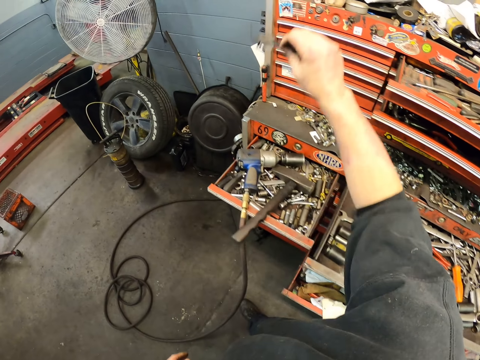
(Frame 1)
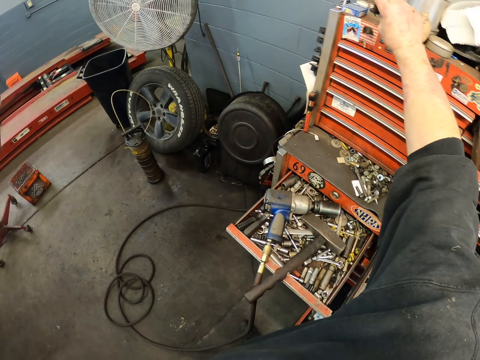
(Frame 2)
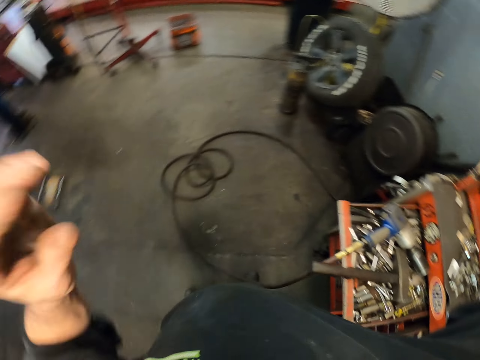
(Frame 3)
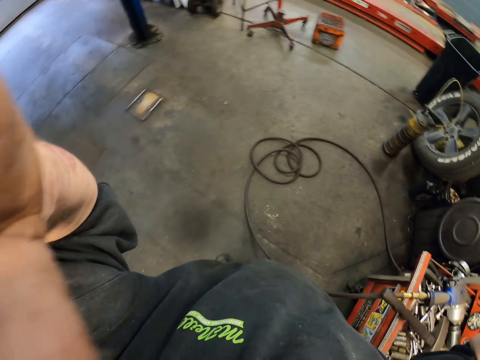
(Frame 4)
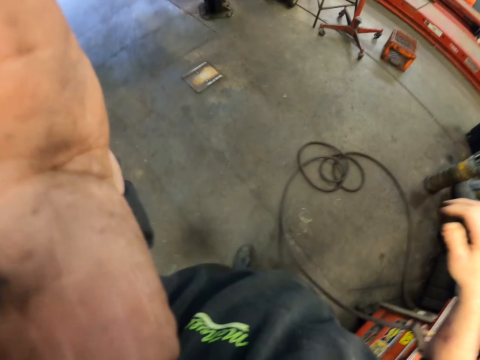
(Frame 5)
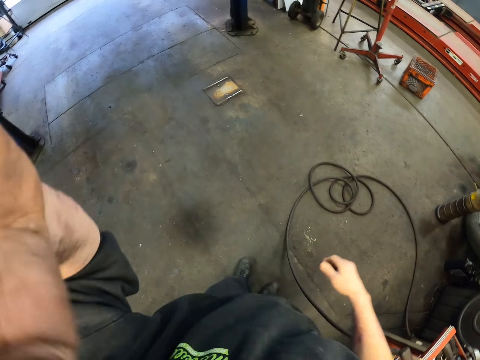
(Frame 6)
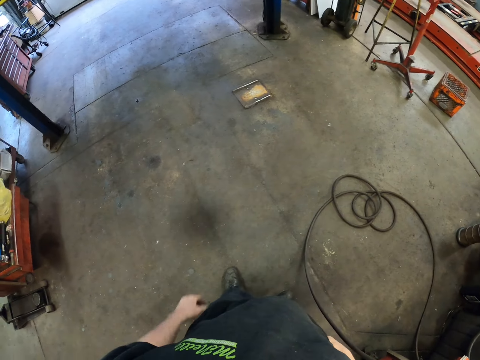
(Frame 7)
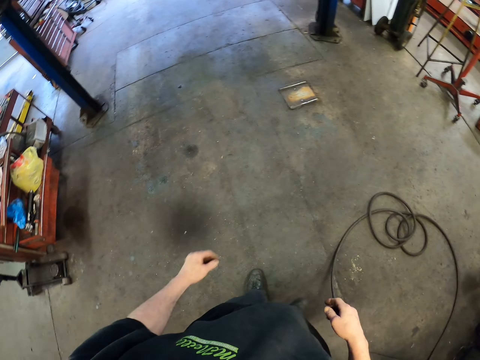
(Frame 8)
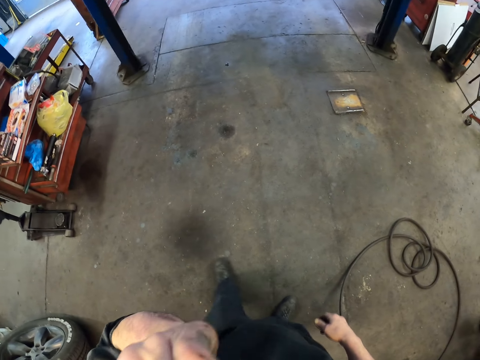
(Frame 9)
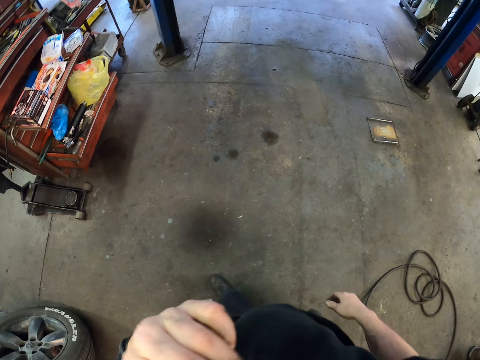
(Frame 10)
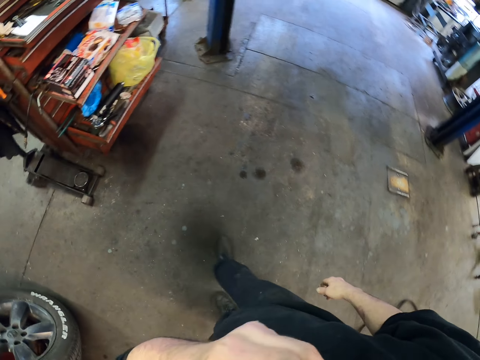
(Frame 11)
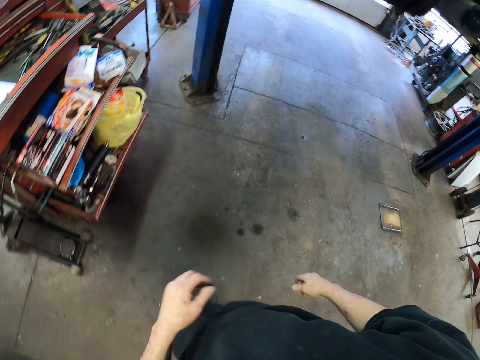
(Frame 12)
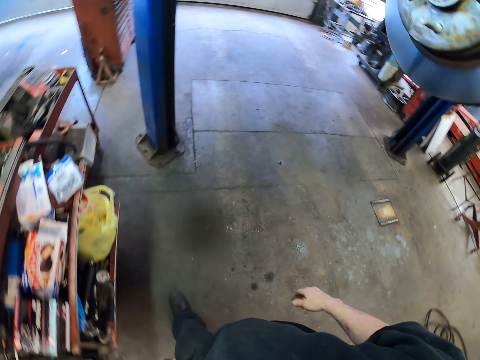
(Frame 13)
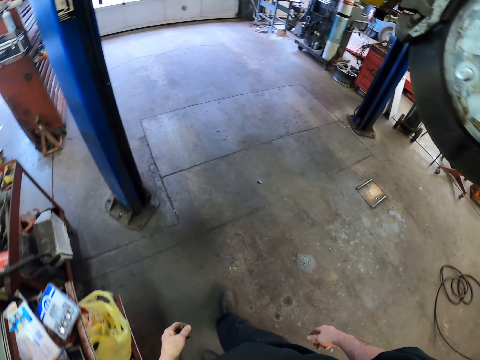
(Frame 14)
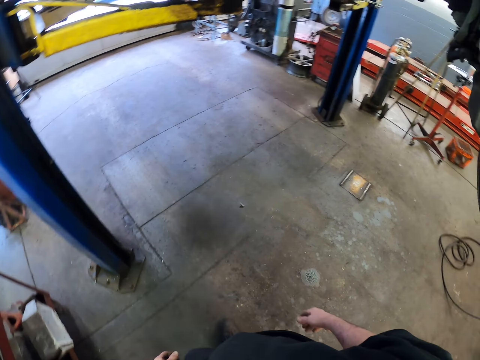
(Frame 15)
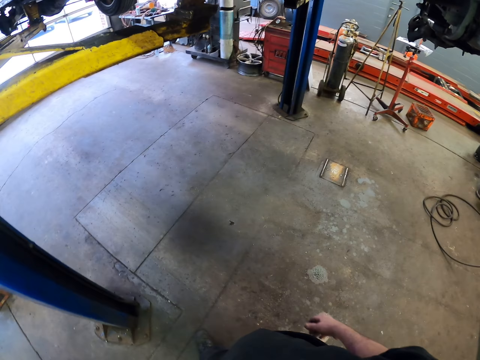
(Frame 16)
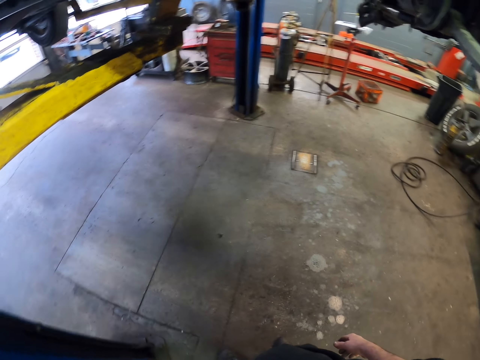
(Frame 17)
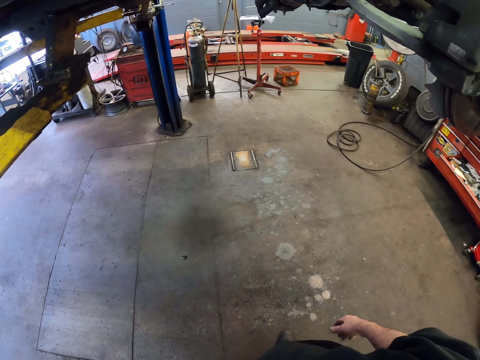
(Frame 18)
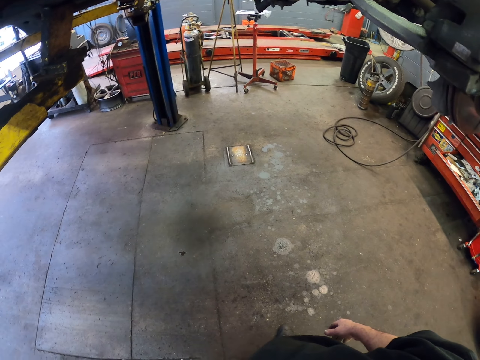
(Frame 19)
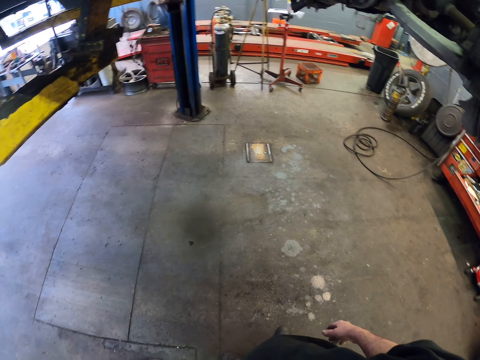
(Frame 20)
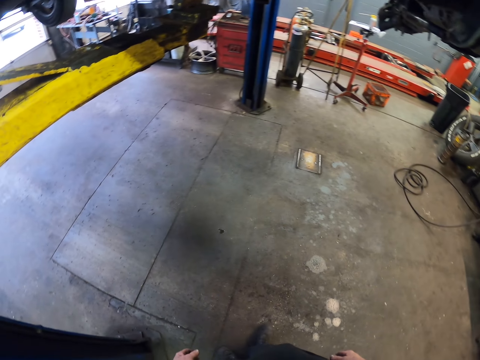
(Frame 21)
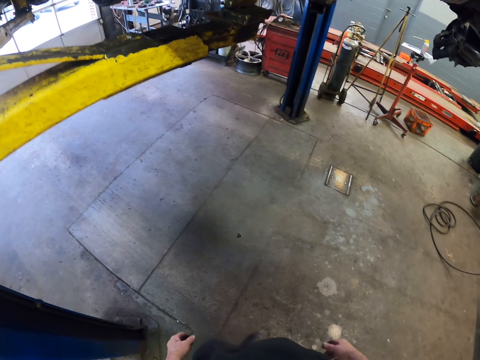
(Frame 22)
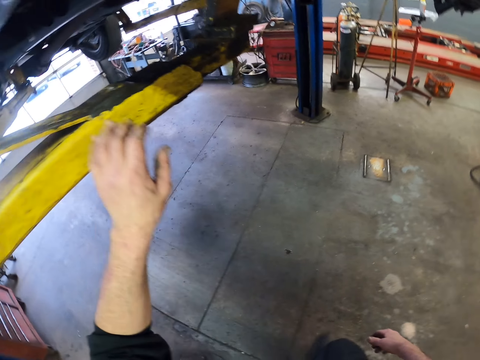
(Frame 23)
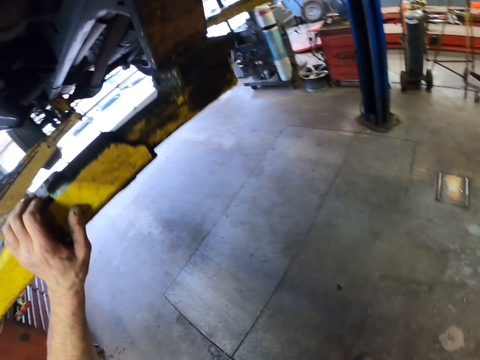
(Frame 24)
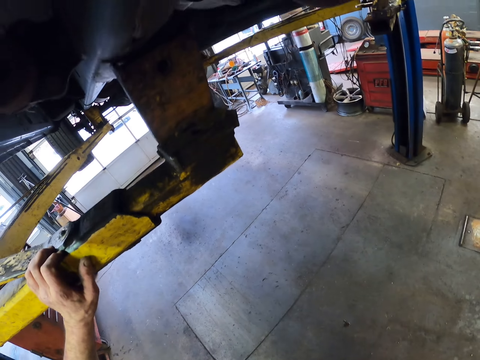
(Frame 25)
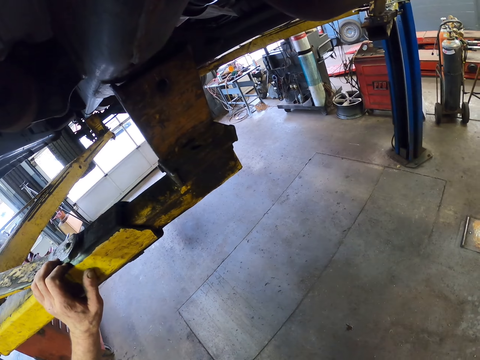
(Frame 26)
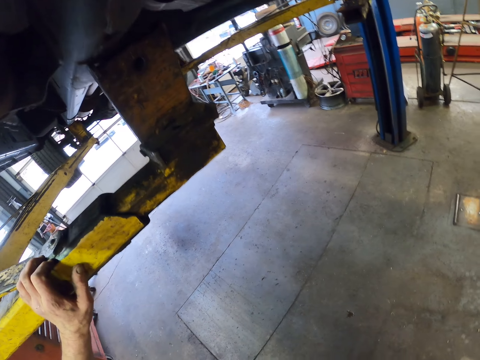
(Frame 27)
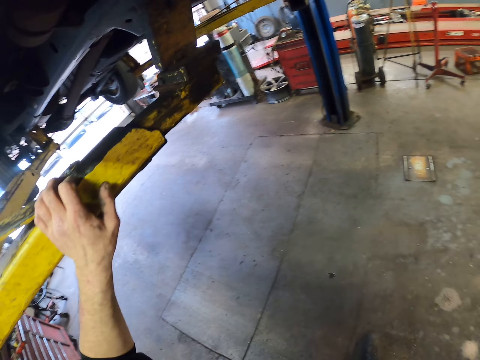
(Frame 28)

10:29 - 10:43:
The camera wearer drops the glasses on the tool drawer. He adjusts the camera on his head. He touches the camera. He walks to the car. He wipes his face with his hand on his way to the car. He walks around the garage. He stares round down the car. He holds a lifter under the car. He touches a stand. He stares round down the car.

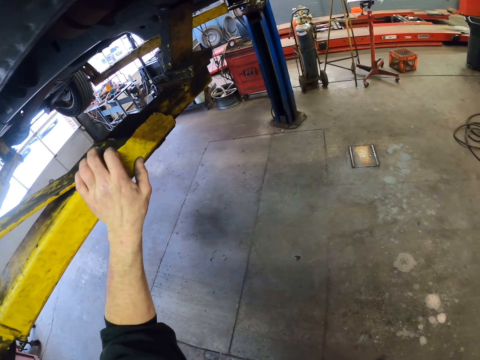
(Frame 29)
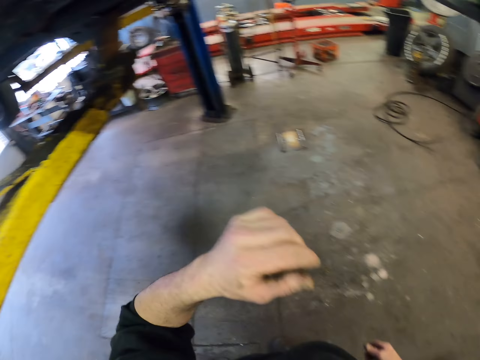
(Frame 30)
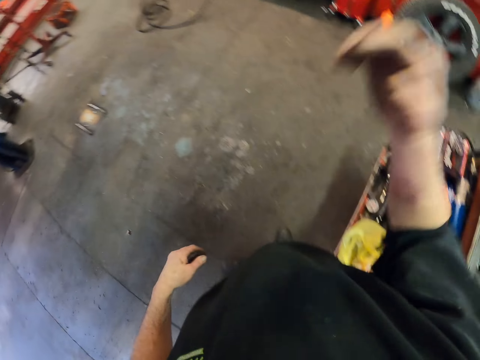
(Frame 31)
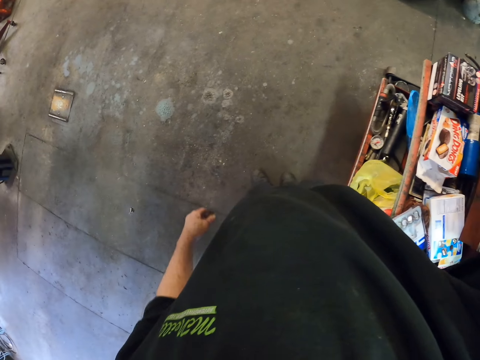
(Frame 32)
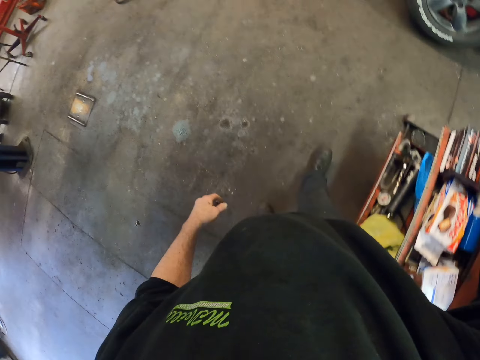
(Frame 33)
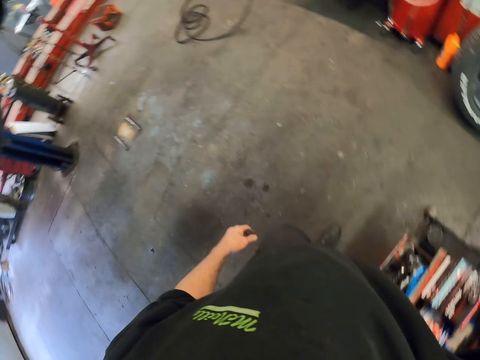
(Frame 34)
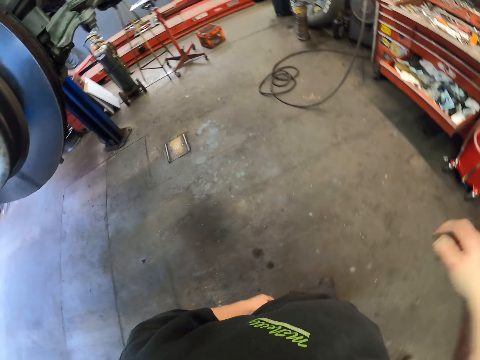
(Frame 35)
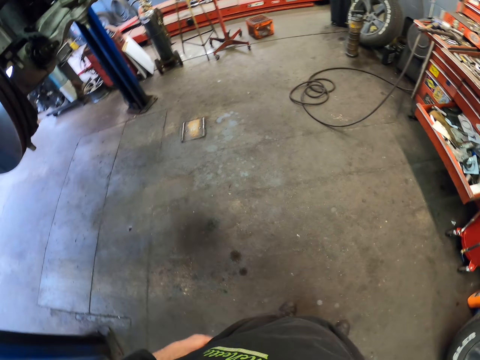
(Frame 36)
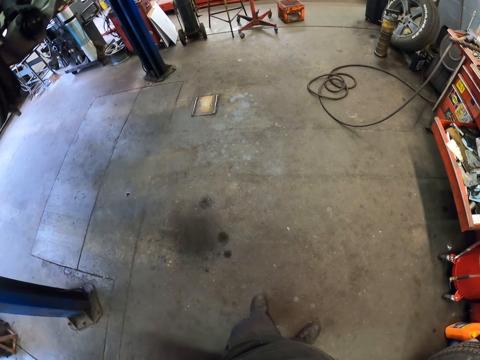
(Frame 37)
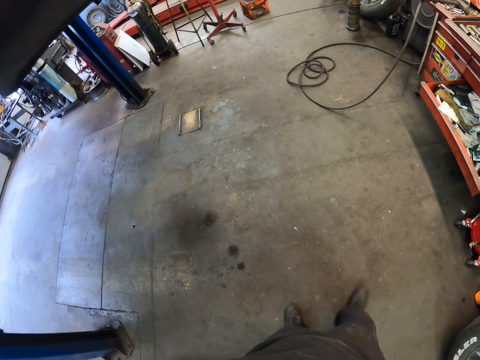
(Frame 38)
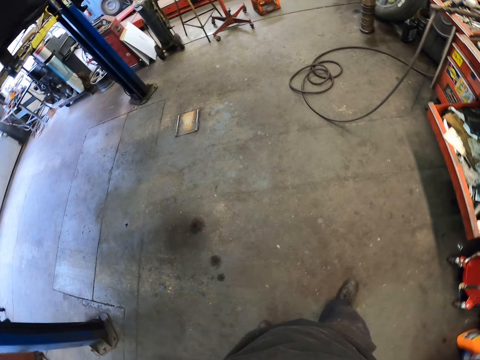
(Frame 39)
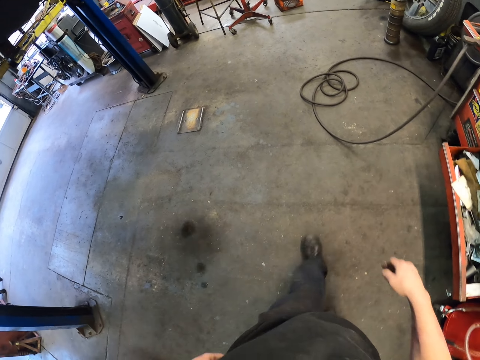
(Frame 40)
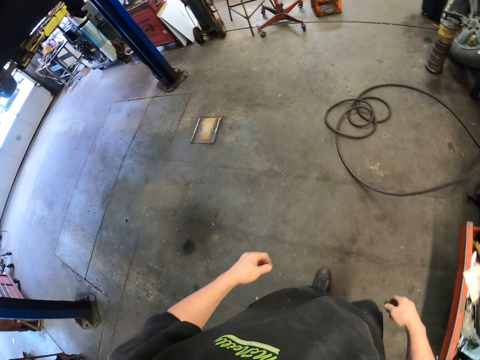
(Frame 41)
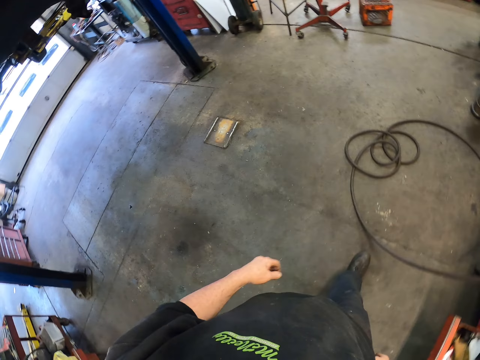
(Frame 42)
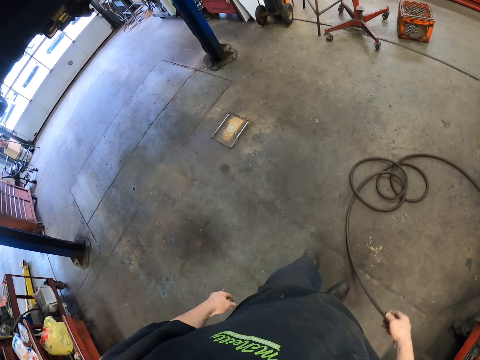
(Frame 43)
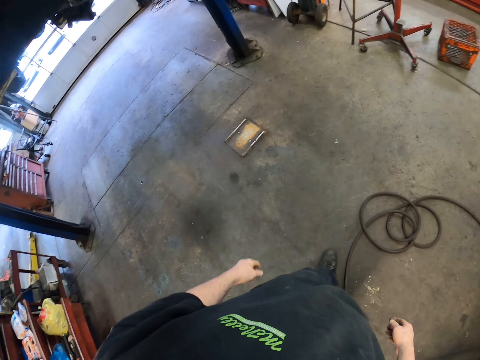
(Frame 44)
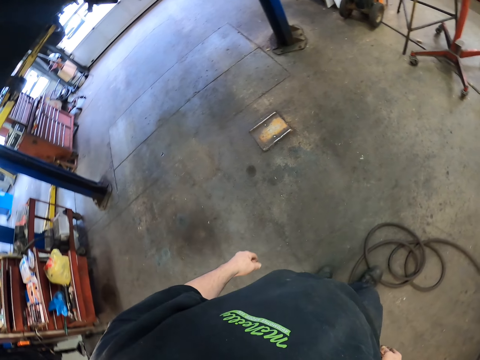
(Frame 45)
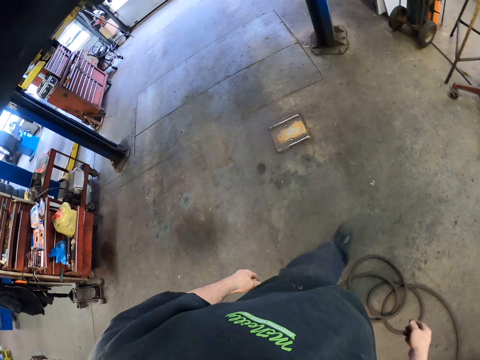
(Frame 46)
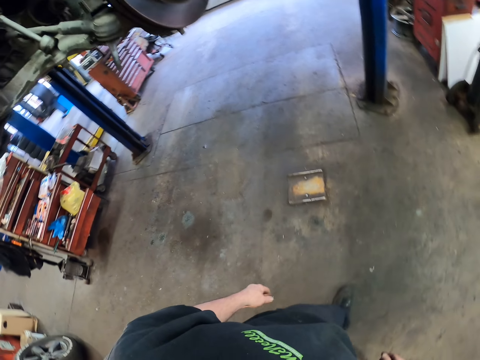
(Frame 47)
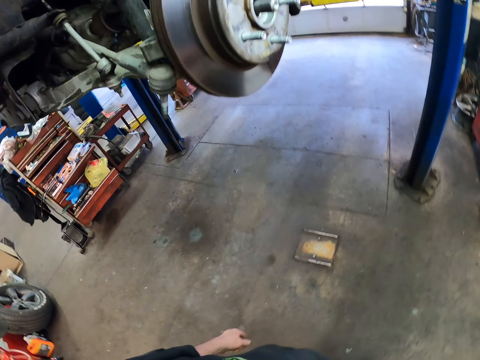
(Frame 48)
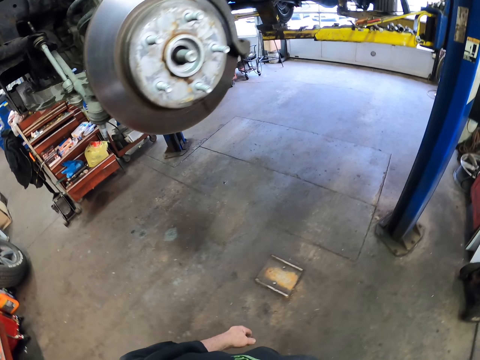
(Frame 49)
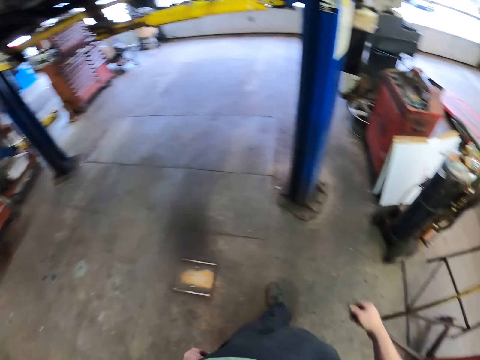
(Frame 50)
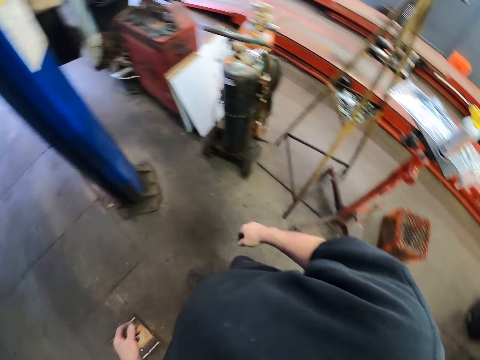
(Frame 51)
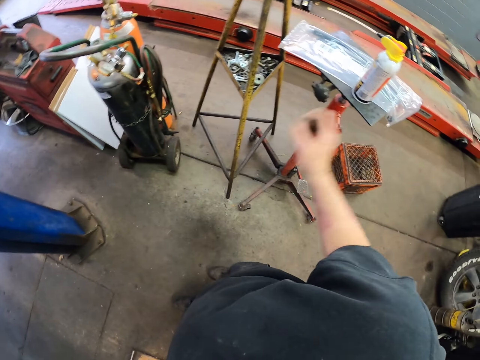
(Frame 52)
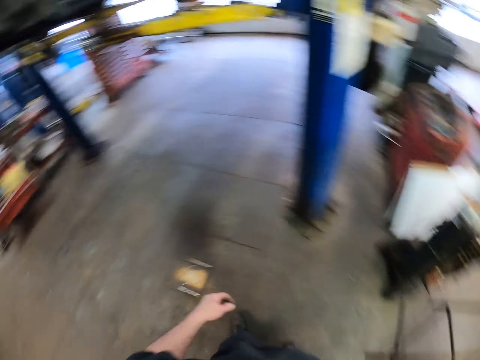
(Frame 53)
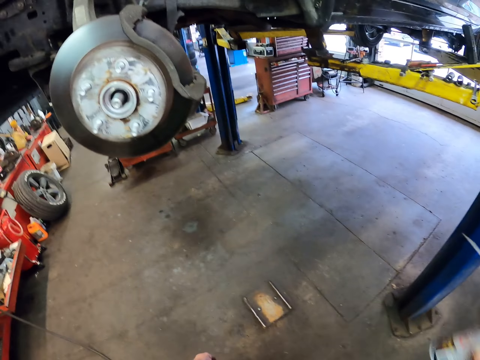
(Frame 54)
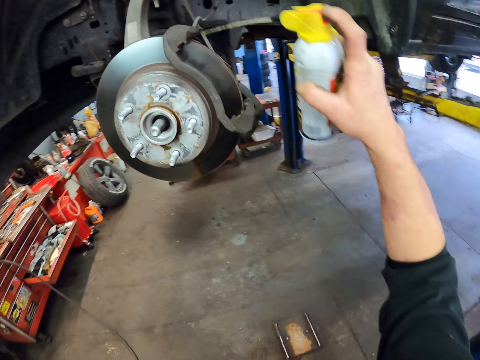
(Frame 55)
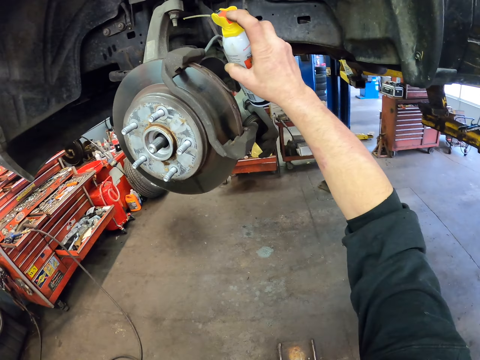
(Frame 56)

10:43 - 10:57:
The camera wearer drops his hand from the lifter. He lifts his right hand. He drops the hand back. He walks round down the car. He walks around the garage. He takes a sprayer container from the stand.
